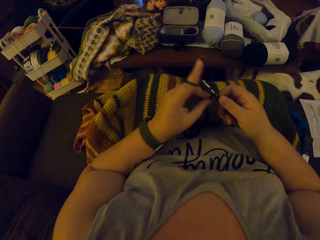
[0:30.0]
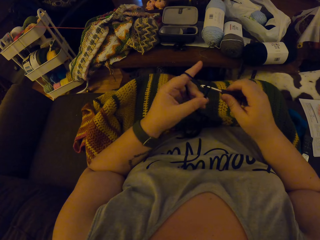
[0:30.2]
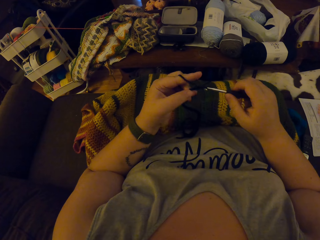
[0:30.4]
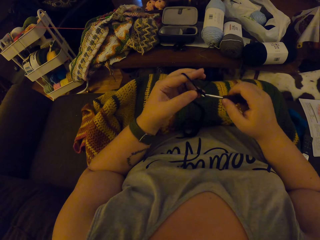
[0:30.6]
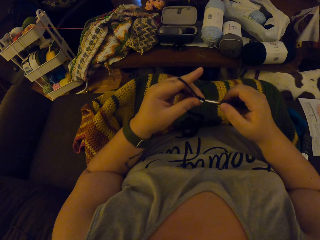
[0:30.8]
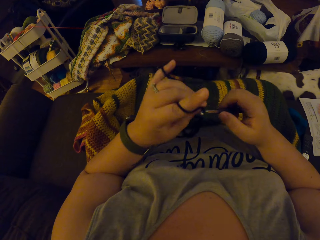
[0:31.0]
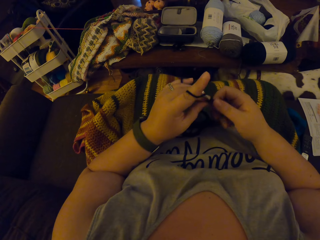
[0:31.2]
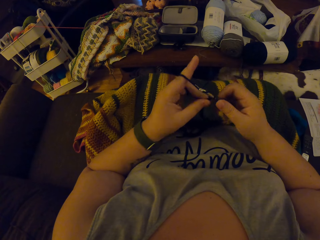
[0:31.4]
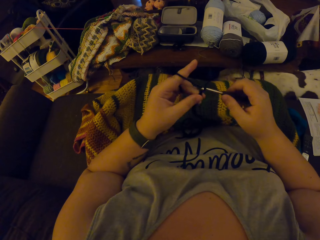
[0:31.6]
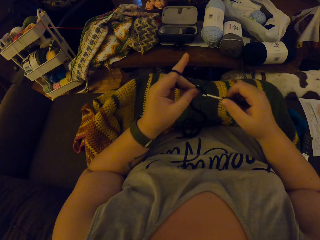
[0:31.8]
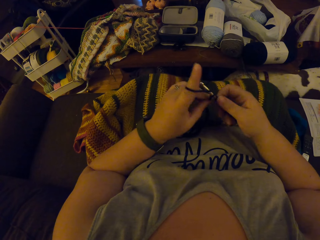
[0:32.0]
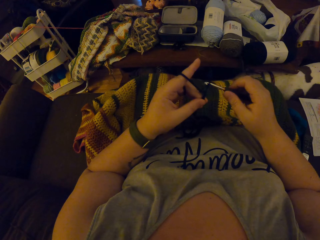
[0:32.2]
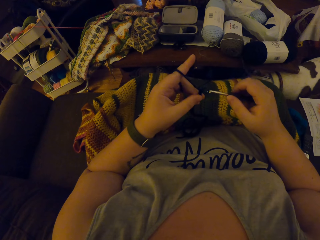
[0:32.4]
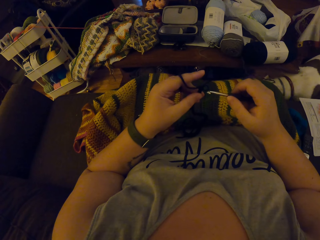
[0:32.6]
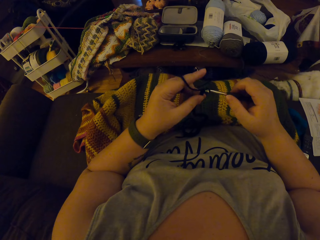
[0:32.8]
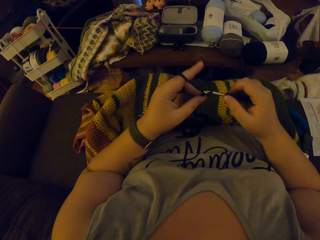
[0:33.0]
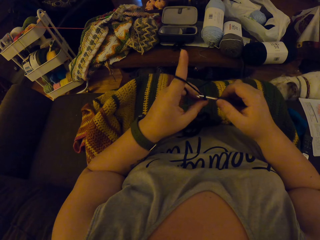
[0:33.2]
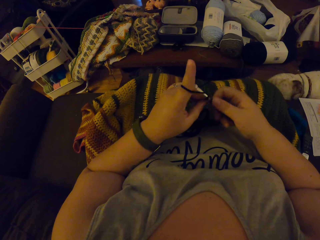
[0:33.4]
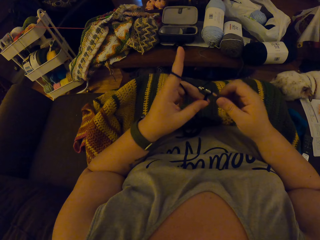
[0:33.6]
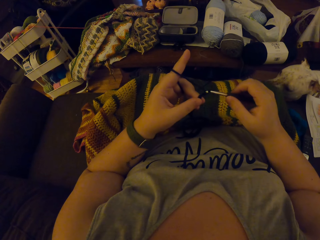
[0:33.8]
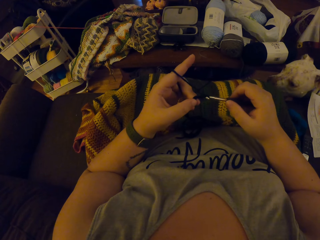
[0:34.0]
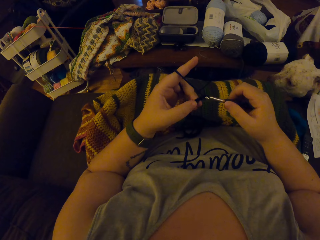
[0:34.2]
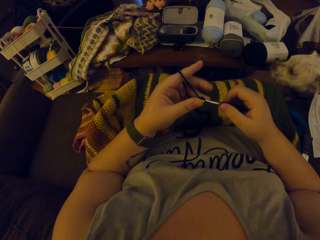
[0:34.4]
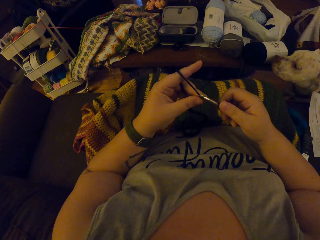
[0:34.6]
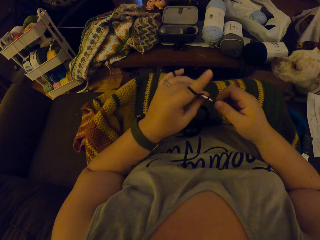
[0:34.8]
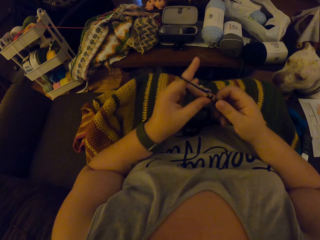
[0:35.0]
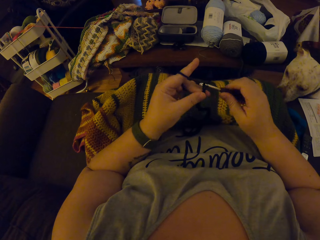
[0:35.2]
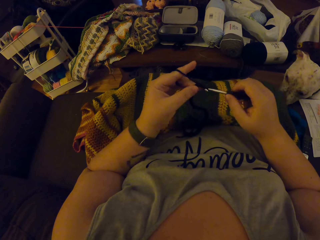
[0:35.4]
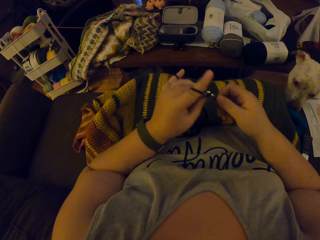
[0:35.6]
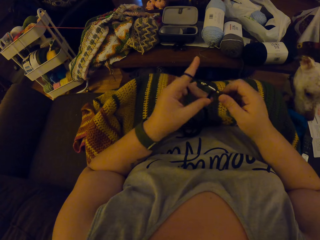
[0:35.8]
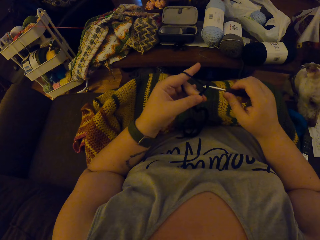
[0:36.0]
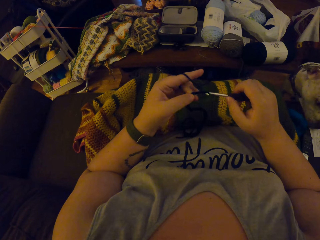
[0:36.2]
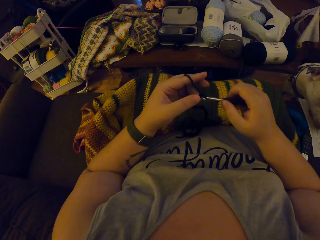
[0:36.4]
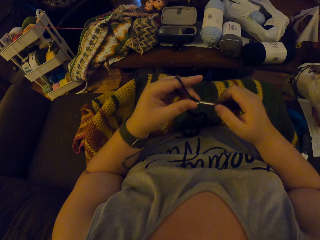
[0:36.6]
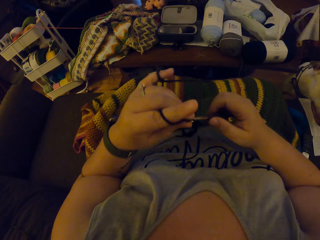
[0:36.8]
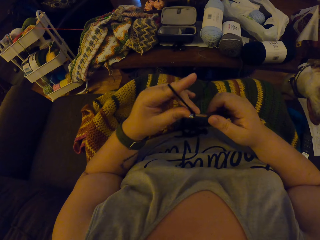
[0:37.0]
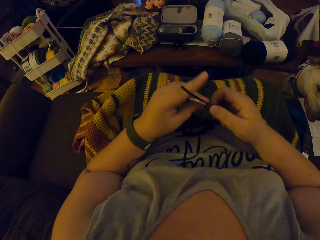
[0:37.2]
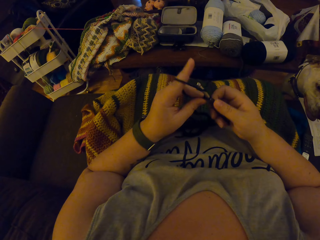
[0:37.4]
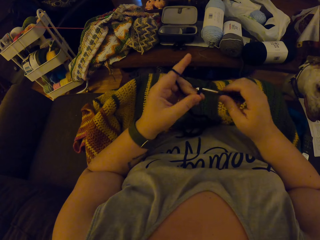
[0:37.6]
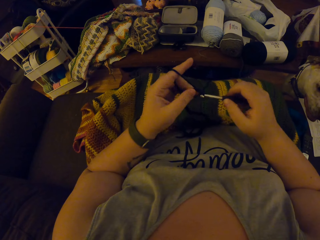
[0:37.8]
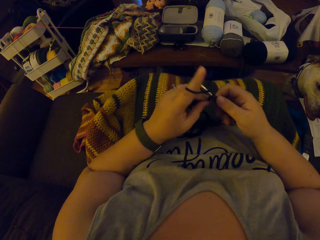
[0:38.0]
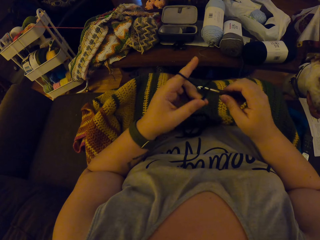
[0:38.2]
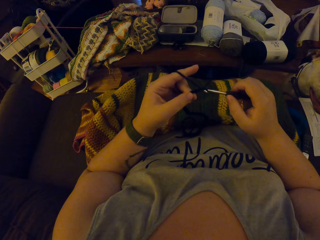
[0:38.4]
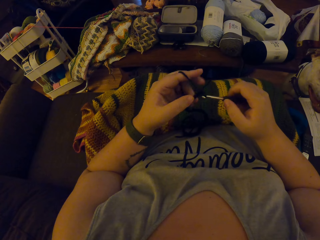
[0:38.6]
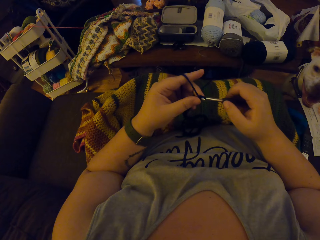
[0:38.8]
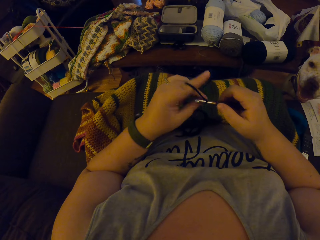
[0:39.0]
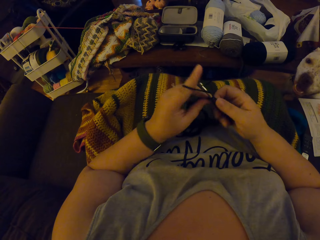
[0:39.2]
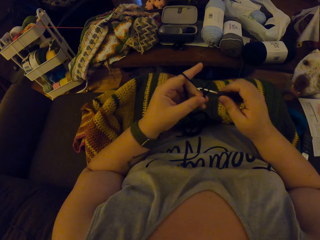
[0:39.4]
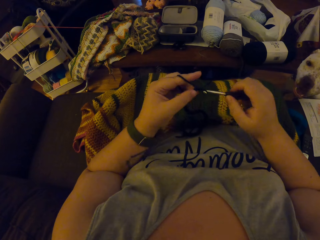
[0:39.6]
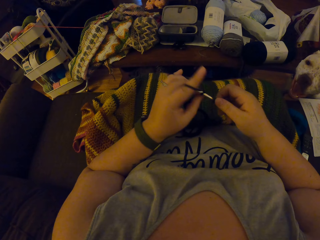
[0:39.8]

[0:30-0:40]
The camera wearer pulls the thread with his finger. He knits the sweater fabric. He pulls the thread with his finger. He knits the sweater fabric.

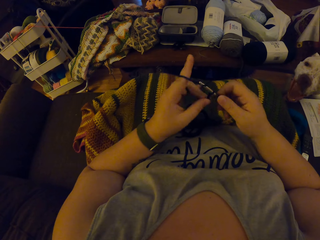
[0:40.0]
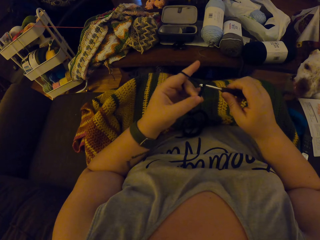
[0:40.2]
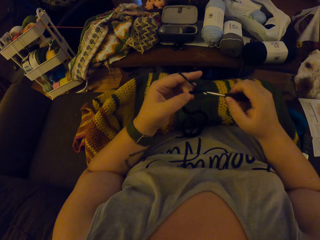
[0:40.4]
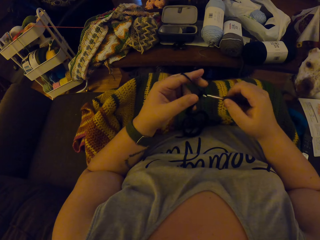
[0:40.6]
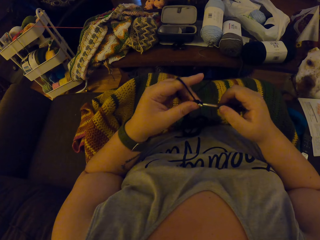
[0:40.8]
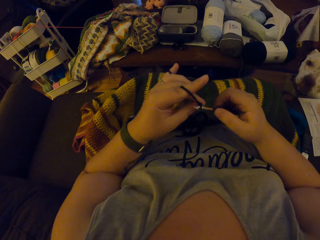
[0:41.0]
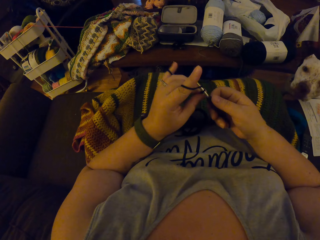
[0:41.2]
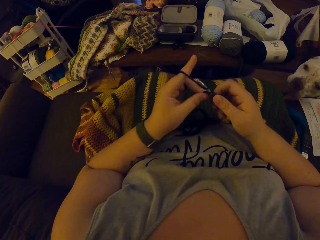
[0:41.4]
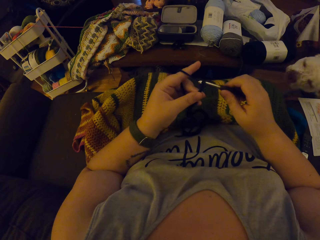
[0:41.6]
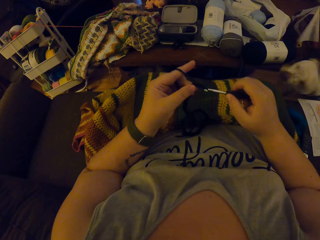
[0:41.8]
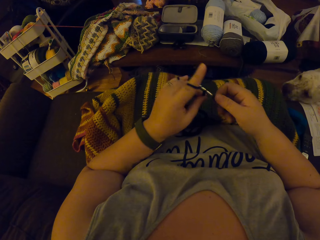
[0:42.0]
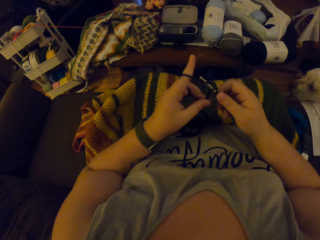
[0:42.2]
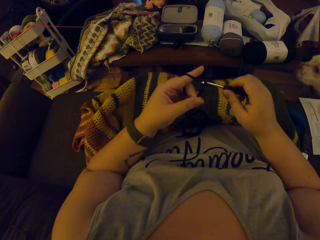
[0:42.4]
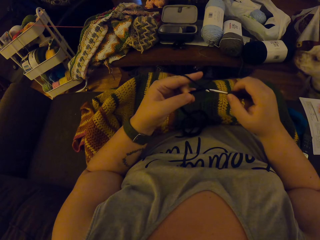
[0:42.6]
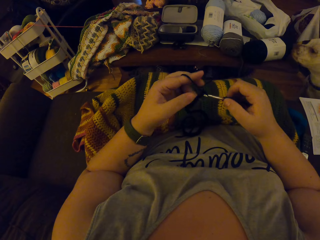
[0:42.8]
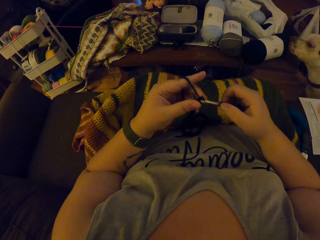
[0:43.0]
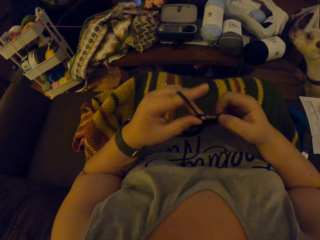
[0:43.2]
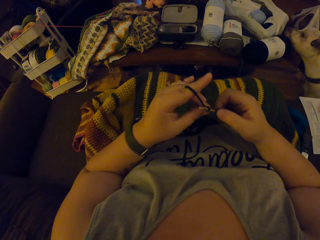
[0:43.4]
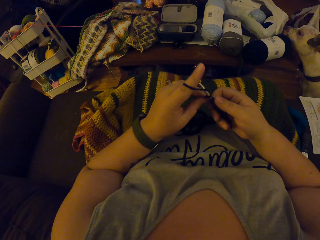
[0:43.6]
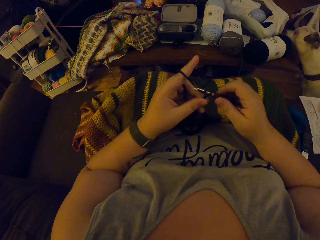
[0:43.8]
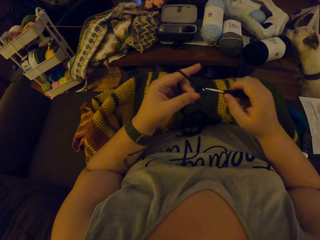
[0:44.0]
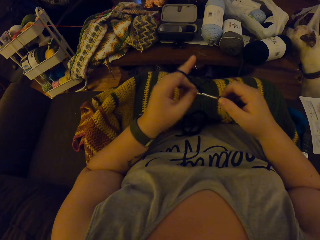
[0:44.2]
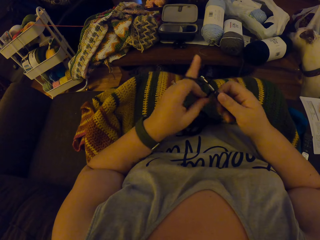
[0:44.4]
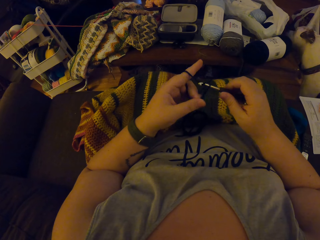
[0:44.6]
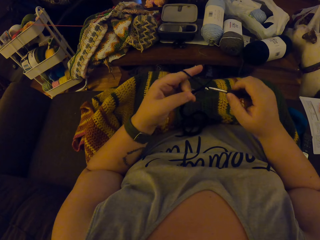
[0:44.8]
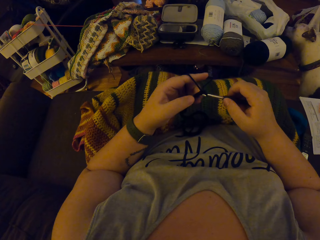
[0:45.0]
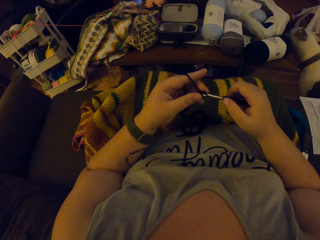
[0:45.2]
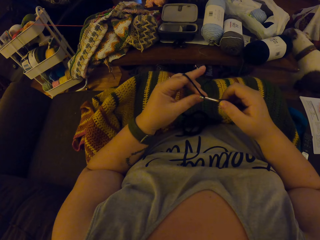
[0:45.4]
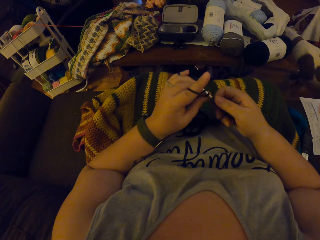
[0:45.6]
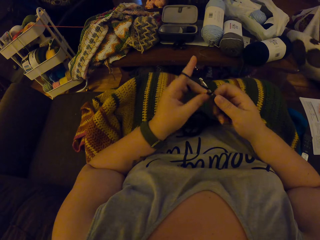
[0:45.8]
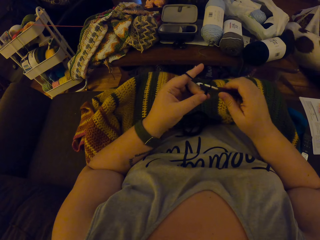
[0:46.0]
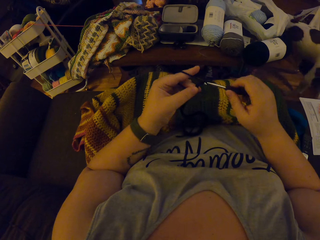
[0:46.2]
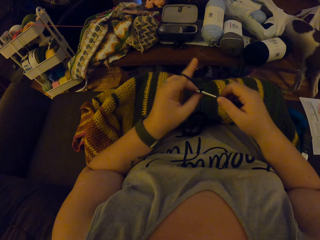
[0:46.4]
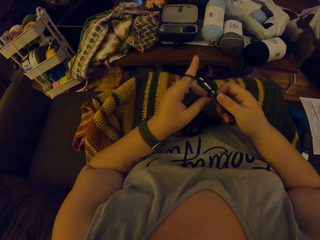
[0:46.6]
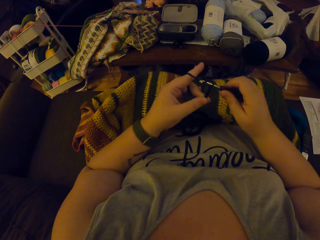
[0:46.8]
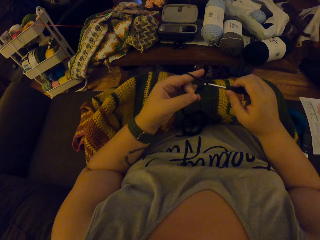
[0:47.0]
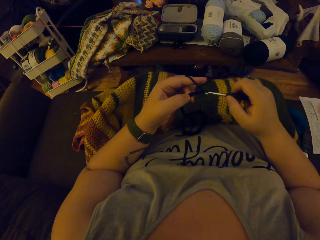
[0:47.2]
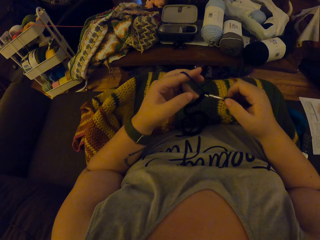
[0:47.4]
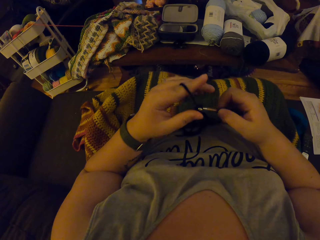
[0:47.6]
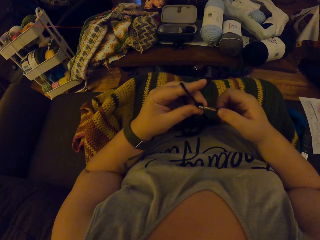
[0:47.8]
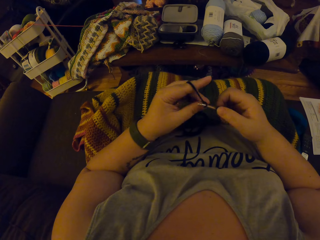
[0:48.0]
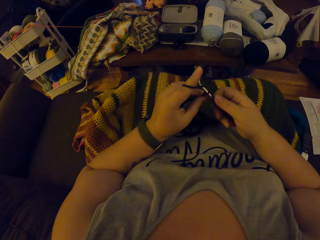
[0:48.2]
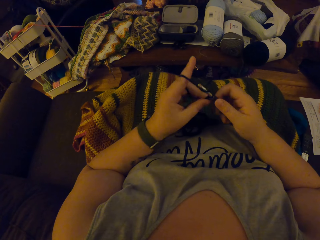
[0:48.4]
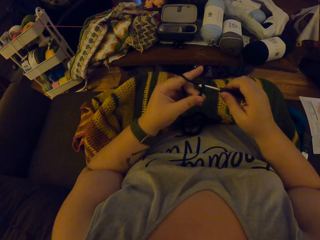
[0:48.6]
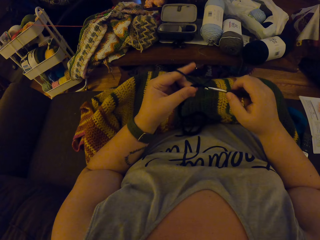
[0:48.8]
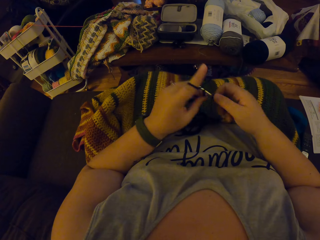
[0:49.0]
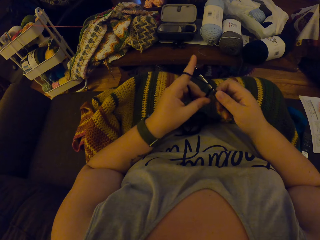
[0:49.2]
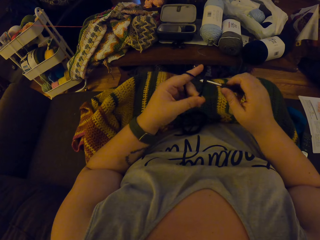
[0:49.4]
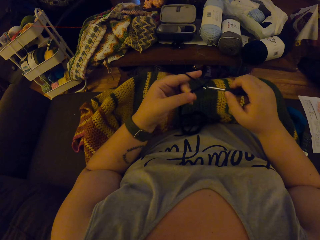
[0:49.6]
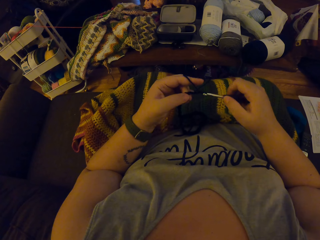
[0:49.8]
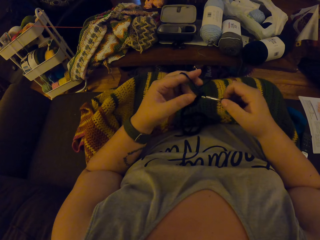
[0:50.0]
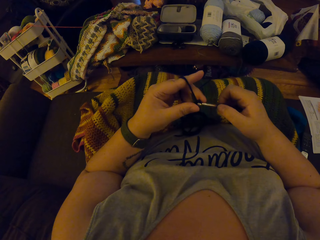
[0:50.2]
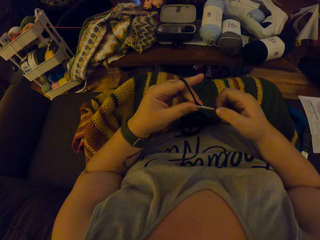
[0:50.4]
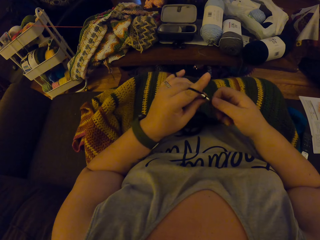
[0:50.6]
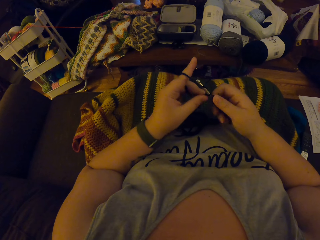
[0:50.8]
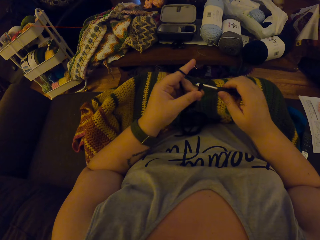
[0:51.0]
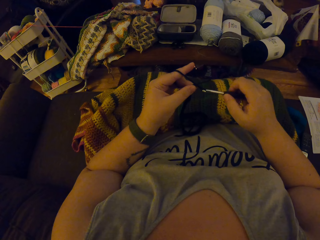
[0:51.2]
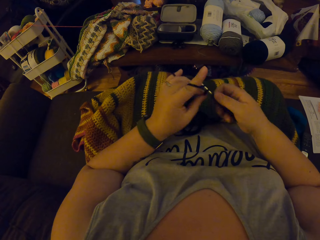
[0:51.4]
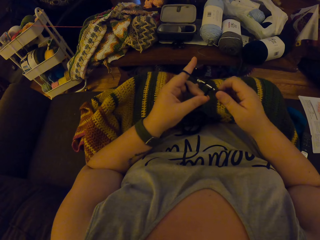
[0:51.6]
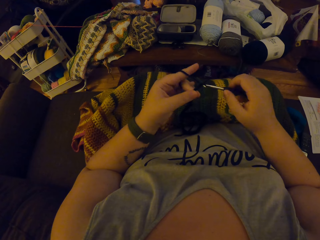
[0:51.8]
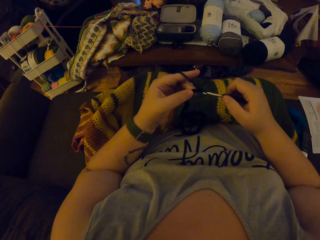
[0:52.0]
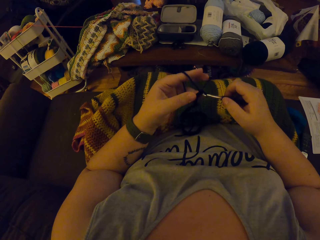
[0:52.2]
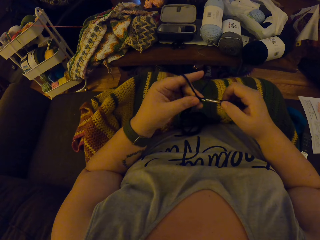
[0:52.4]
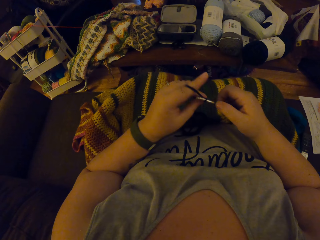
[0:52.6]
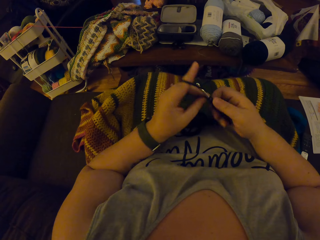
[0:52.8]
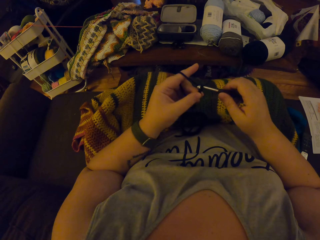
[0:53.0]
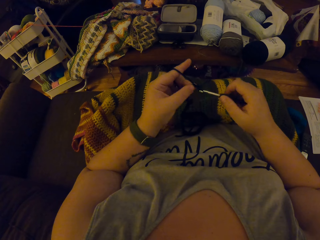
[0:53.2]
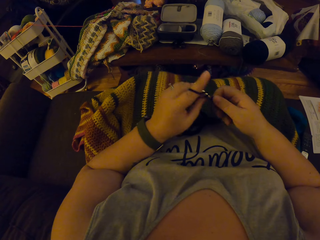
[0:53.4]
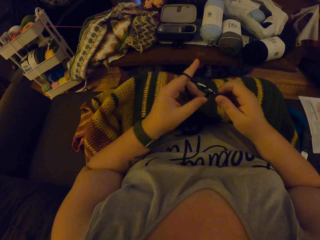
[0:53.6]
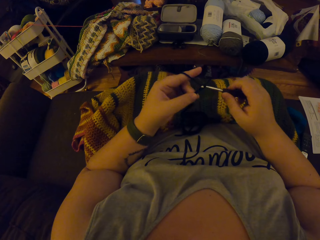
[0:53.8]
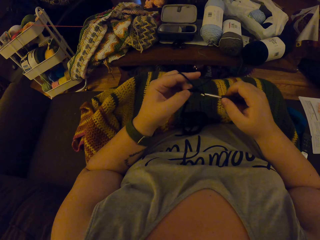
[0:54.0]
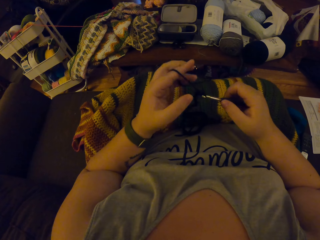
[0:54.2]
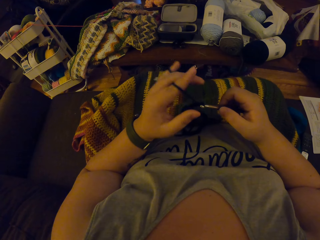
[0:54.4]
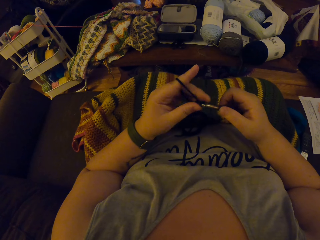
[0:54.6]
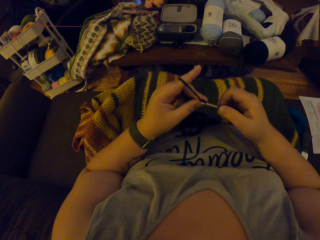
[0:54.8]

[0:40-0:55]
The camera wearer pulls the thread with his finger. He knits the sweater fabric. He pulls the thread with his finger. He knits the sweater fabric. He pulls the thread with his finger. He knits the sweater fabric.
